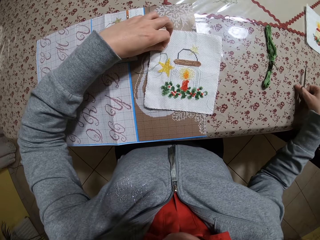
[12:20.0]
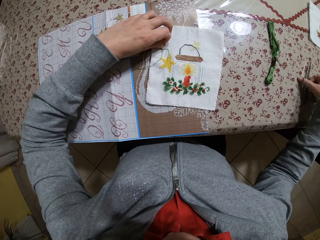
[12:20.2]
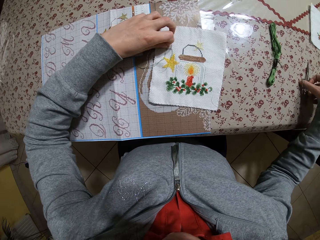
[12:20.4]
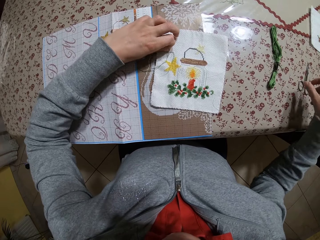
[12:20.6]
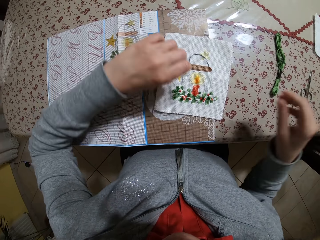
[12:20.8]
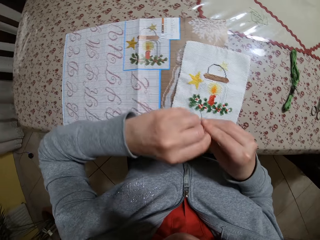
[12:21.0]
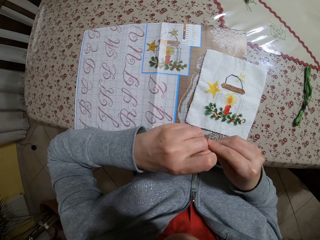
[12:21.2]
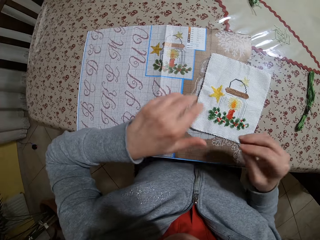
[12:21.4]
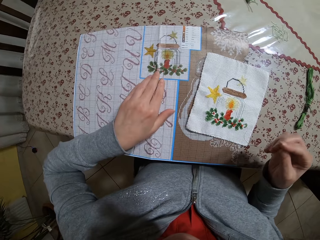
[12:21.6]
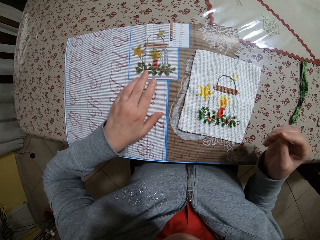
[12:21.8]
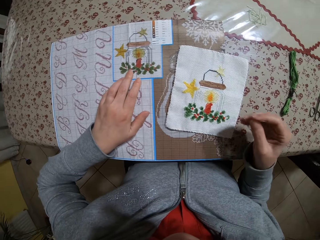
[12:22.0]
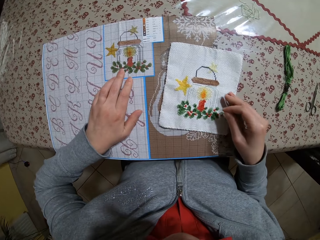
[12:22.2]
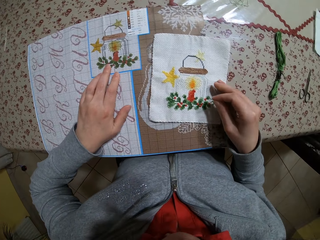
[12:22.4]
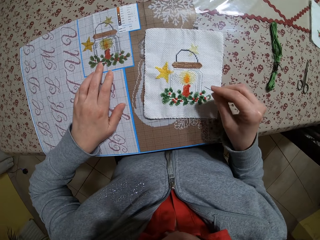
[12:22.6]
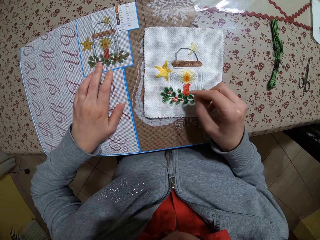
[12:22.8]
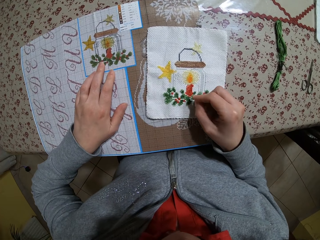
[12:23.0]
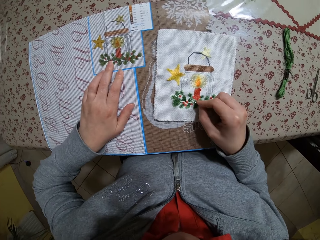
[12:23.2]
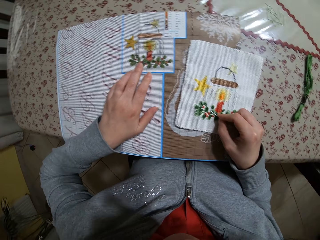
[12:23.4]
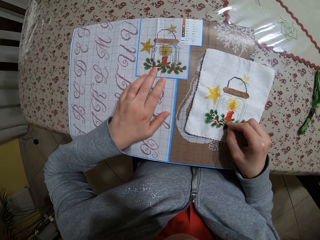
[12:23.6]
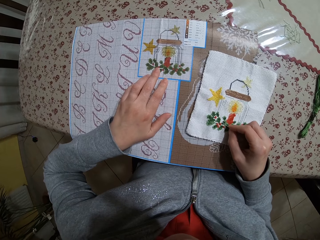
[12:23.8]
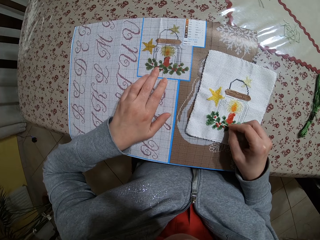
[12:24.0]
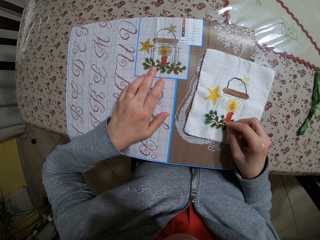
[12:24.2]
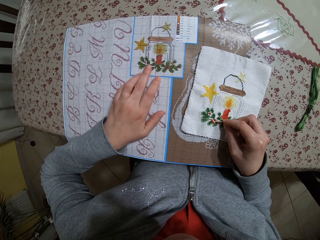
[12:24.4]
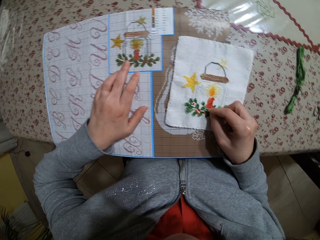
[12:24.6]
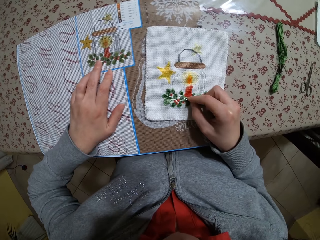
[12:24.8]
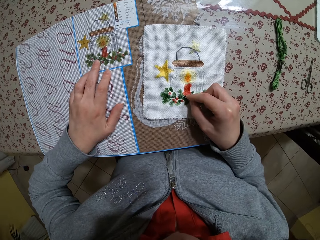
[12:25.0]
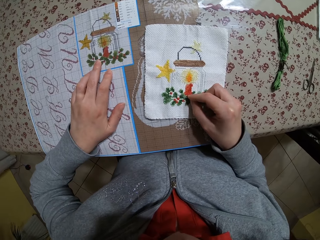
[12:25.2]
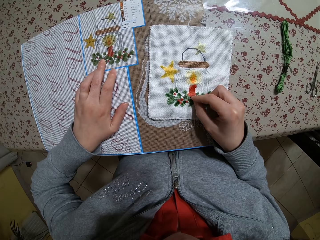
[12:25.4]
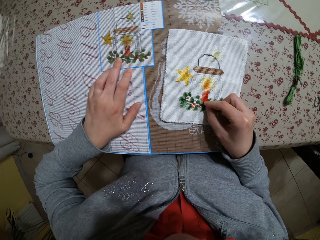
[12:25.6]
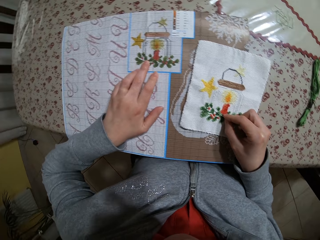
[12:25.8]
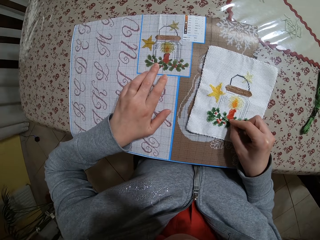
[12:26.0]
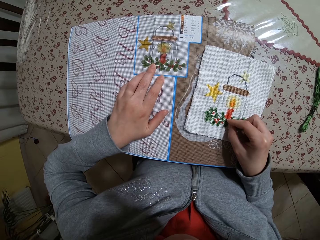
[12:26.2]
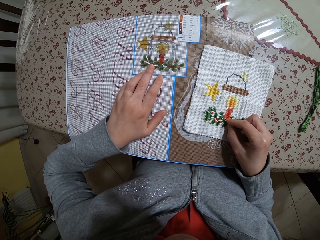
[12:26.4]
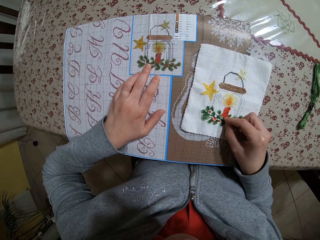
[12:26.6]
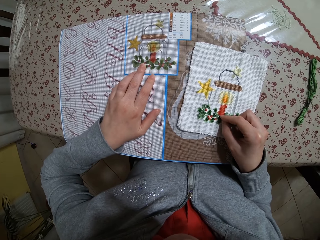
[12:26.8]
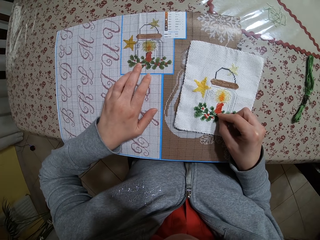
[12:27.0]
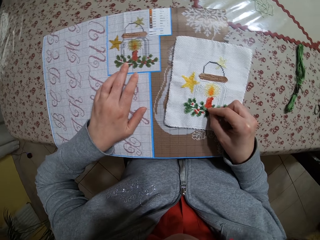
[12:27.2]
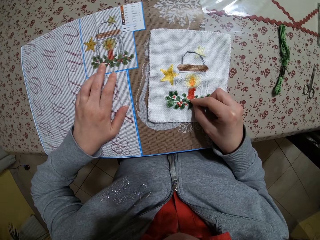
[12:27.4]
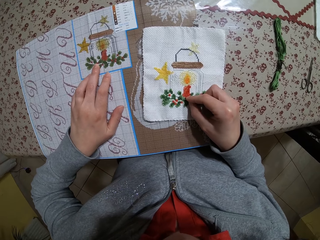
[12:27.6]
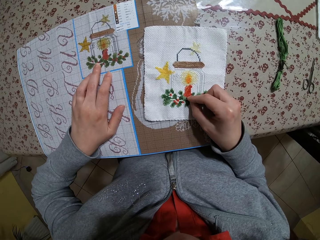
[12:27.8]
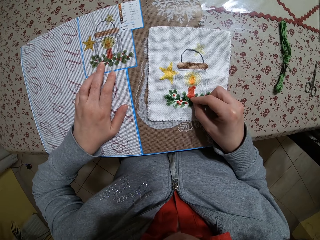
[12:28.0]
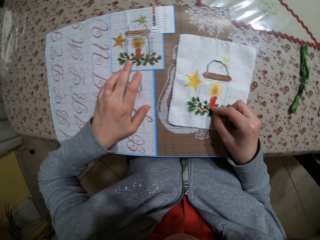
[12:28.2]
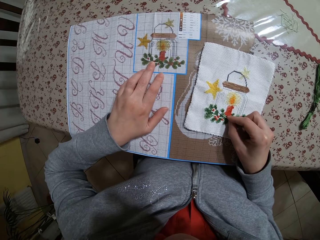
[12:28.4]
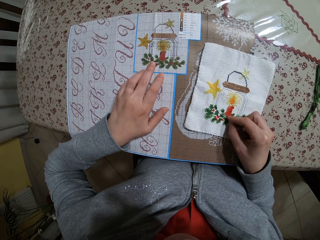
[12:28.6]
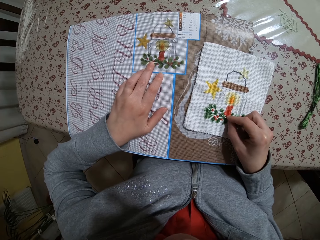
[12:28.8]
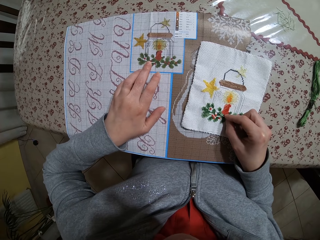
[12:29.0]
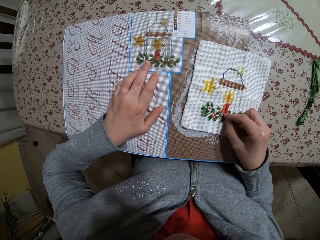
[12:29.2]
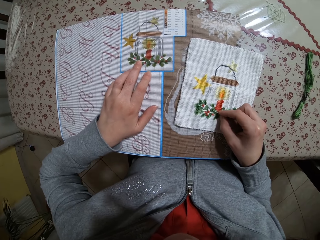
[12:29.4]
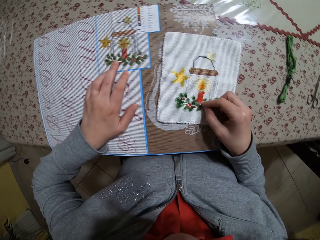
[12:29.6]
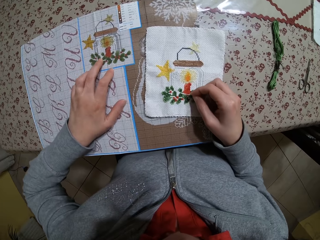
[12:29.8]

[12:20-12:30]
The camera wearer drops the scissors on the table with her right hand. She picks the needle. She picks the thread from the piece of fabric on the table with her left hand. She switches the thread to her right hand. She places her left hand on an embroidery design guide on the table. She places her right hand on the piece of fabric on the table. She points on the pattern on the cloth with the needle.

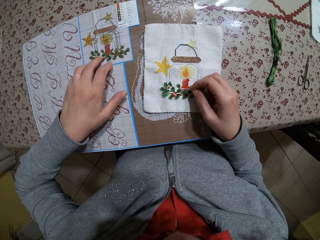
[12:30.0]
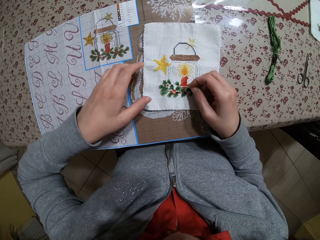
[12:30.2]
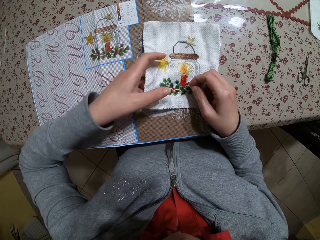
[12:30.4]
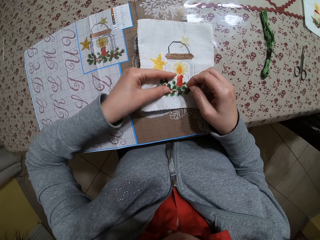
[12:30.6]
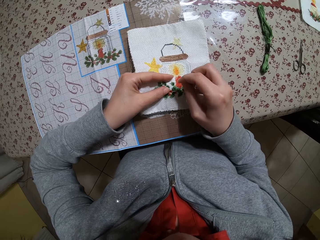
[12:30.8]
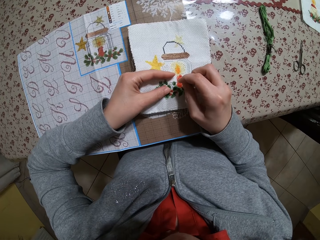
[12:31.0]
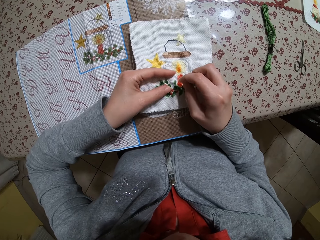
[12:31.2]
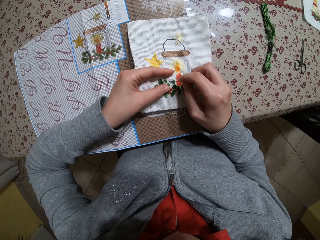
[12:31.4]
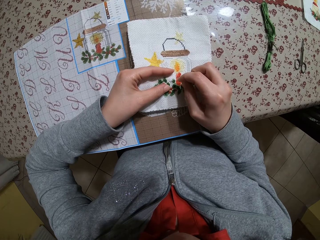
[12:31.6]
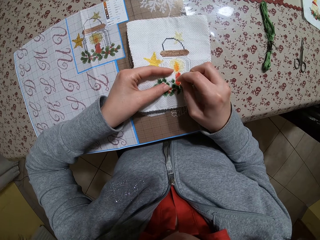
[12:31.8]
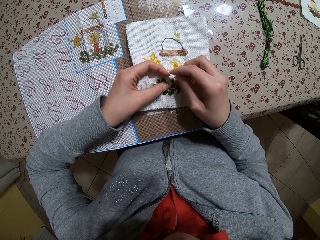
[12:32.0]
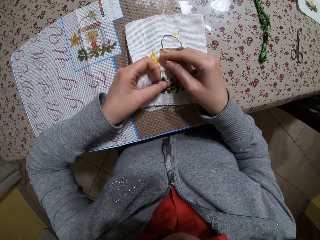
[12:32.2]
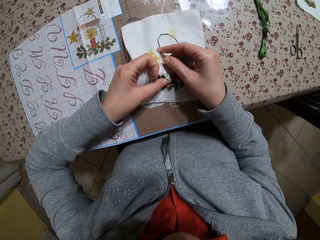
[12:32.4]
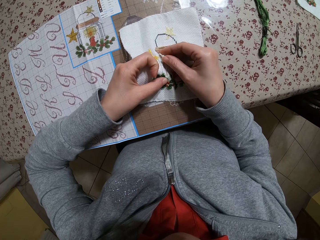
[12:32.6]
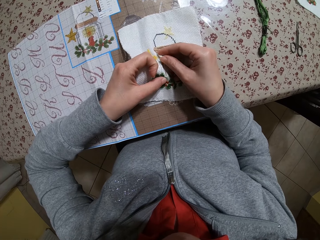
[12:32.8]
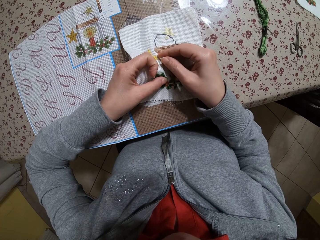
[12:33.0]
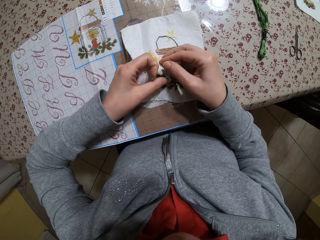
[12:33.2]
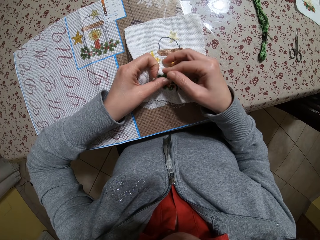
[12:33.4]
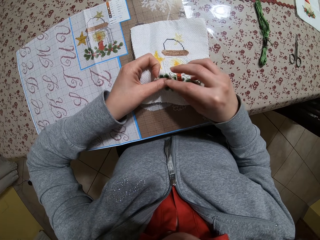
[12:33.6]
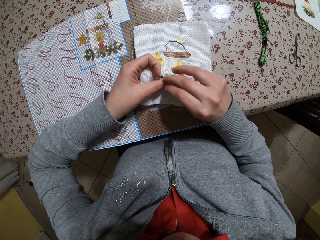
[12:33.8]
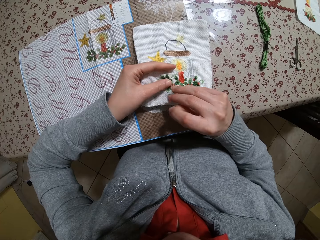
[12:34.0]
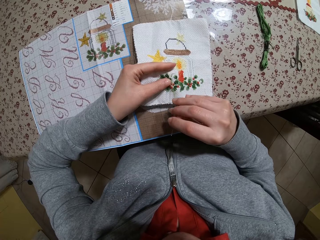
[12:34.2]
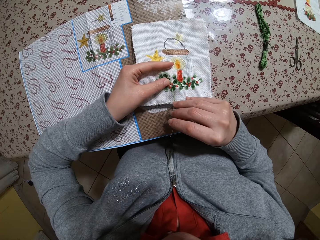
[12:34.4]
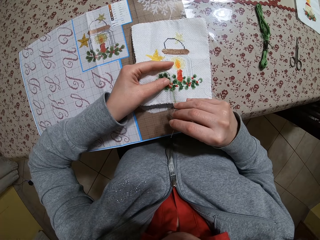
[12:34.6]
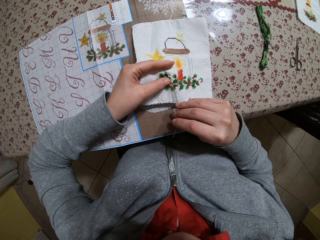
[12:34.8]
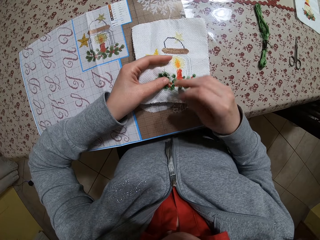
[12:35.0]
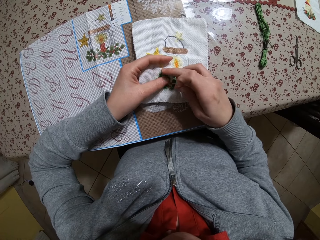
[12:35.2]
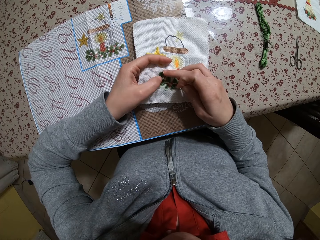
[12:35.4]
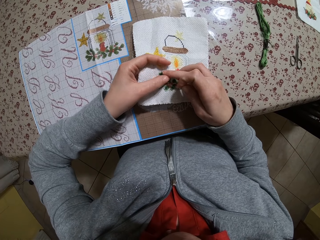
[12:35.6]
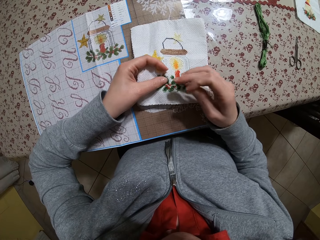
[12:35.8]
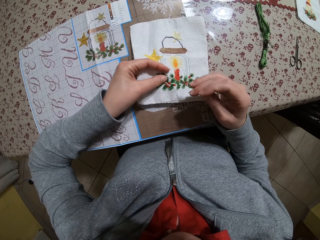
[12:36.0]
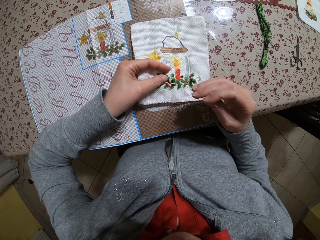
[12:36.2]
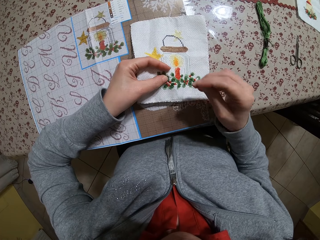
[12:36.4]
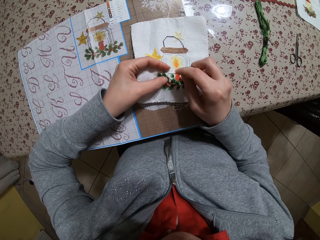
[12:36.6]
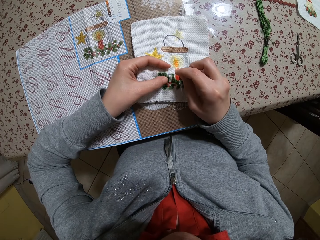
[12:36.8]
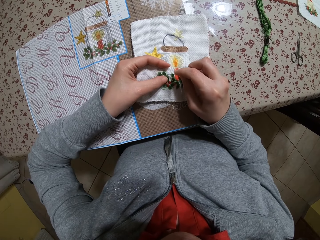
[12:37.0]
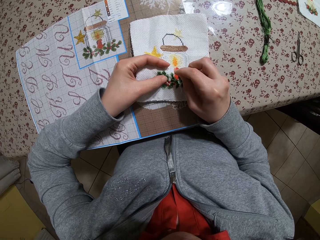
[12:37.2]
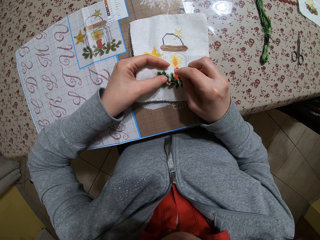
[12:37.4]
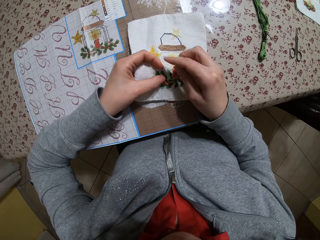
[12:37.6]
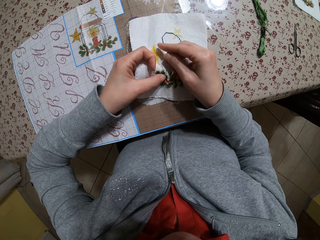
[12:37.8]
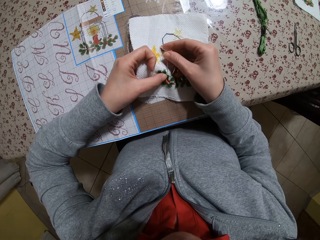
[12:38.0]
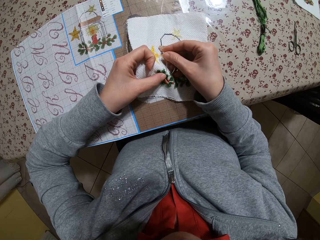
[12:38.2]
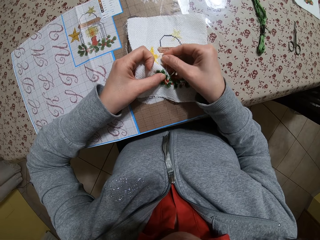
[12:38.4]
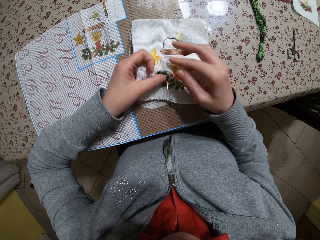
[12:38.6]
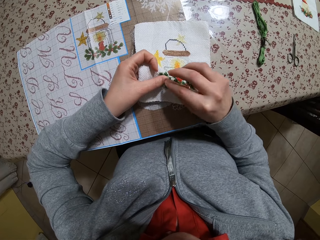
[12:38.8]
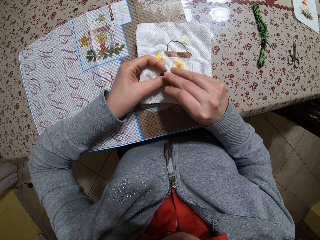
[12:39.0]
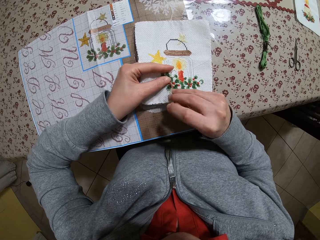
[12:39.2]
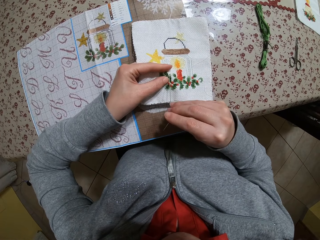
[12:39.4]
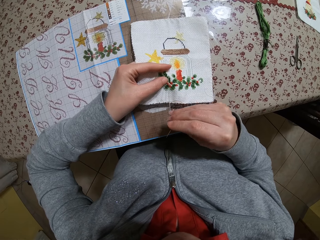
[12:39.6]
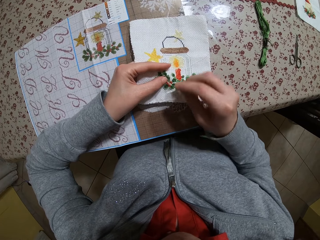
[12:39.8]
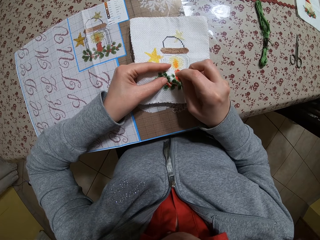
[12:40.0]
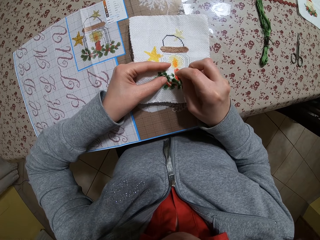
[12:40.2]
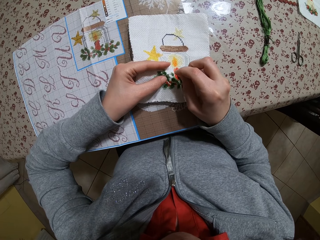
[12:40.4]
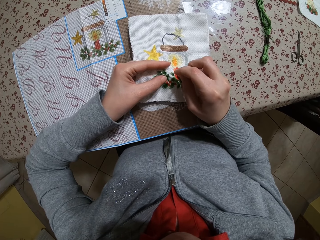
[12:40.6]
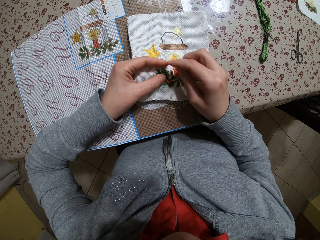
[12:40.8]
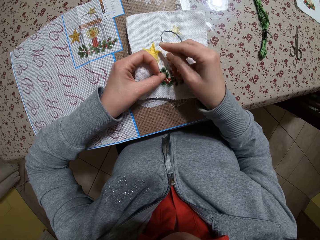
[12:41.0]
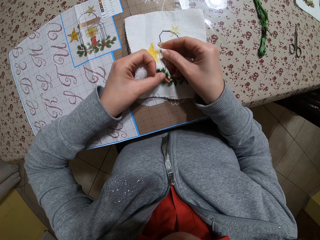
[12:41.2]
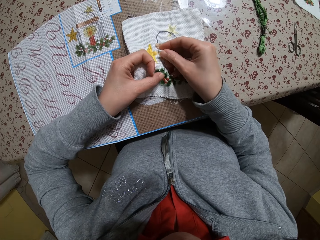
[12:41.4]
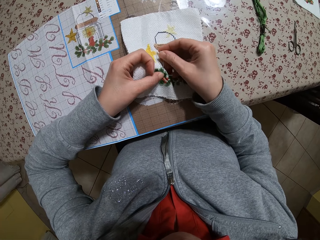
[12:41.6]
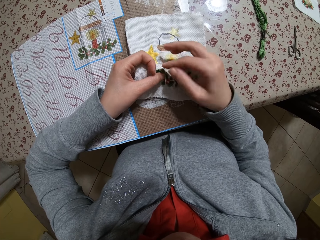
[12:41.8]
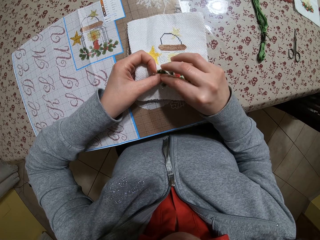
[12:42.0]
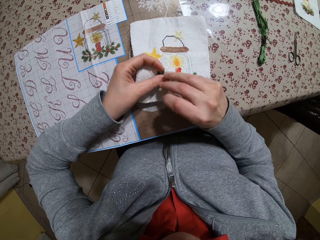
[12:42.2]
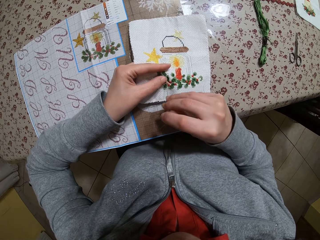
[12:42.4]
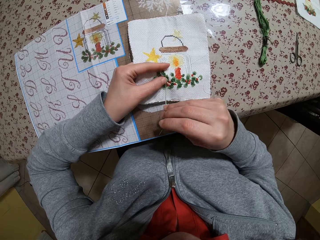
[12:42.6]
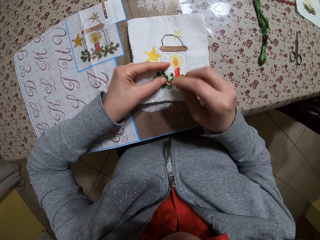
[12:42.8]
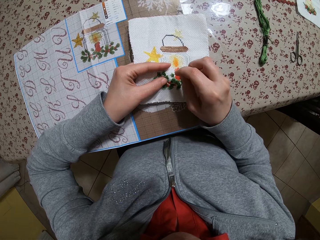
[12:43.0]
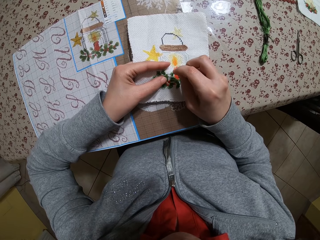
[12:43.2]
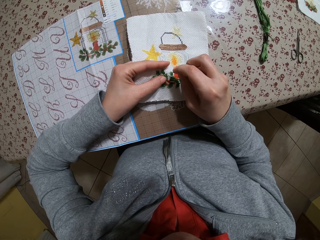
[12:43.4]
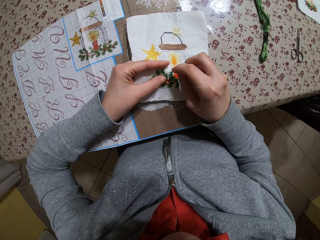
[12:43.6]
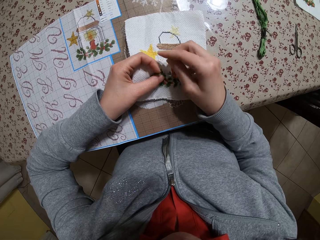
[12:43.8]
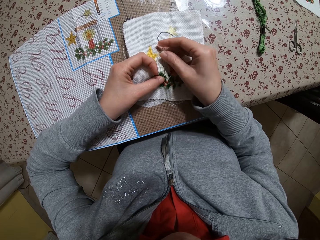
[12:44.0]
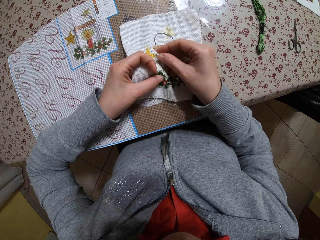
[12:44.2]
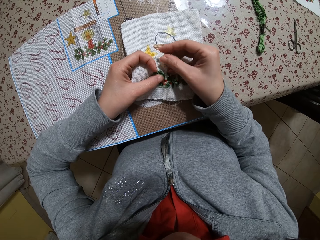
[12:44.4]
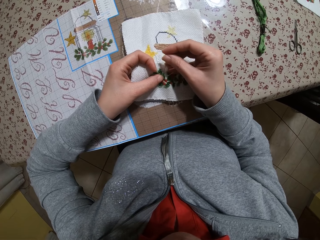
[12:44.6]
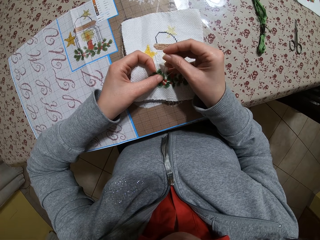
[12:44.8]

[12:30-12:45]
The camera wearer holds the piece of fabric on the table with her left hand. She sews embroidery stitches on the piece of fabric on the table with the needle in her right hand. She inserts the thread into the needle. She pulls the needle. She inserts the thread into the needle. She pulls the needle.
